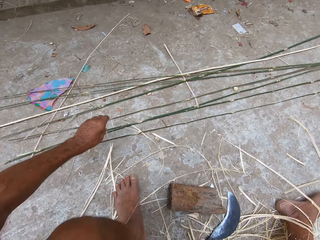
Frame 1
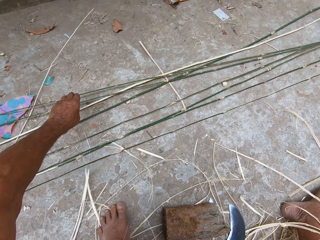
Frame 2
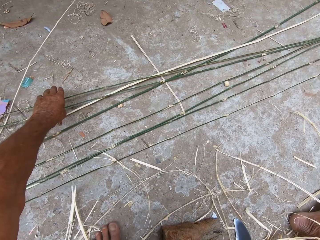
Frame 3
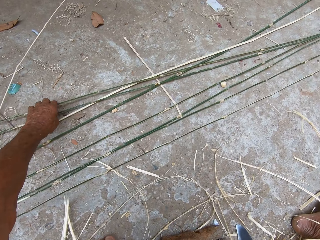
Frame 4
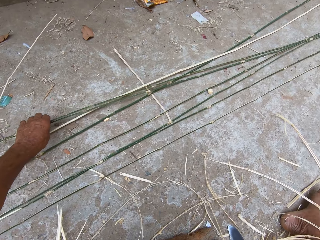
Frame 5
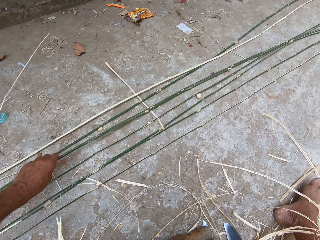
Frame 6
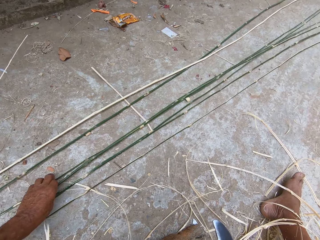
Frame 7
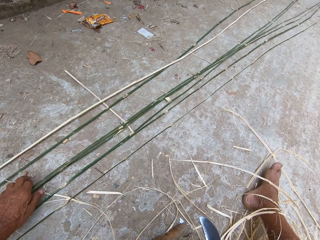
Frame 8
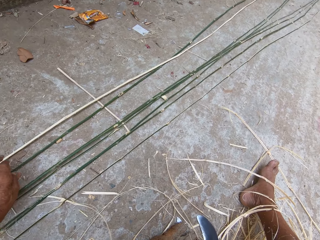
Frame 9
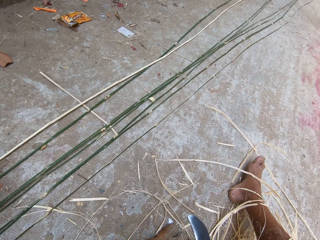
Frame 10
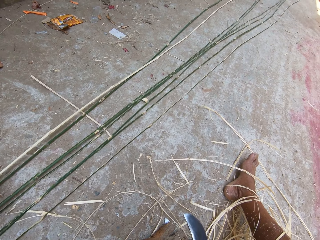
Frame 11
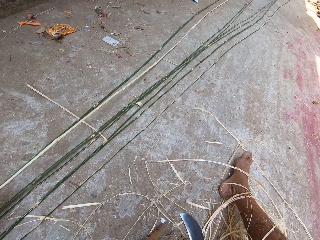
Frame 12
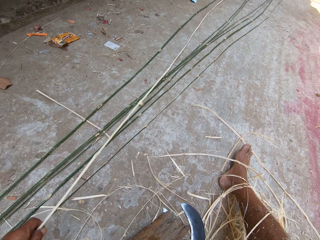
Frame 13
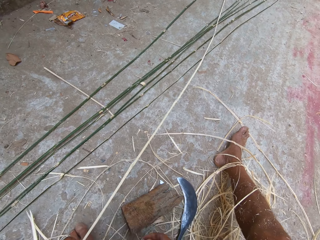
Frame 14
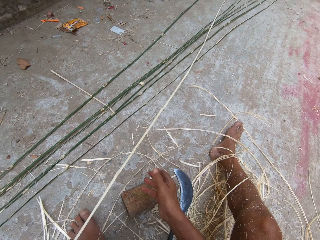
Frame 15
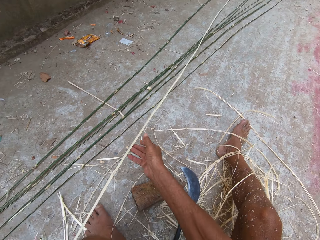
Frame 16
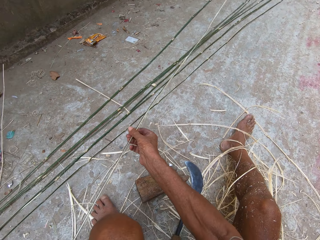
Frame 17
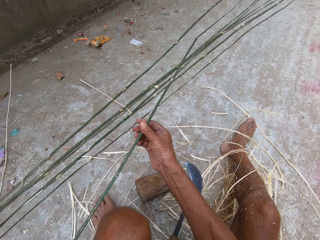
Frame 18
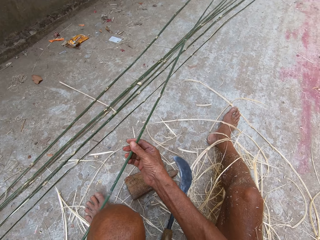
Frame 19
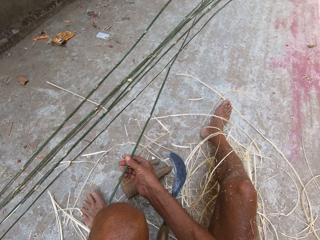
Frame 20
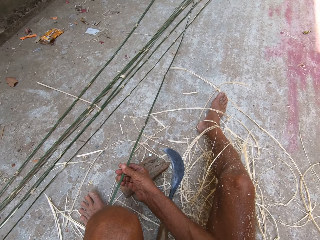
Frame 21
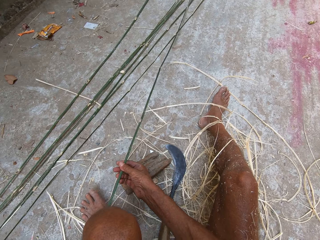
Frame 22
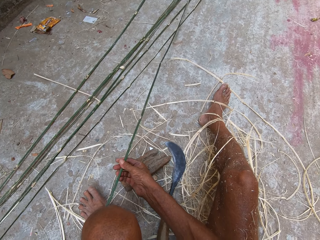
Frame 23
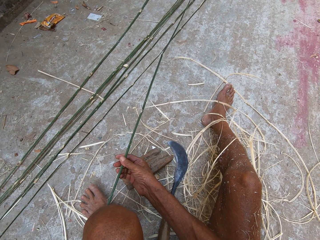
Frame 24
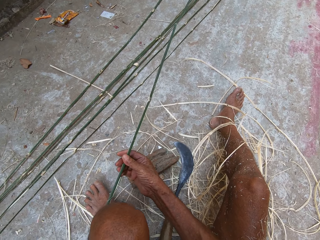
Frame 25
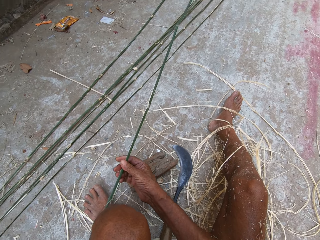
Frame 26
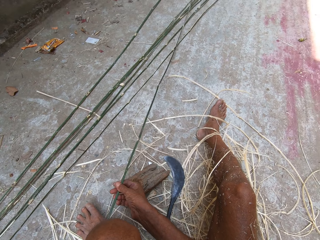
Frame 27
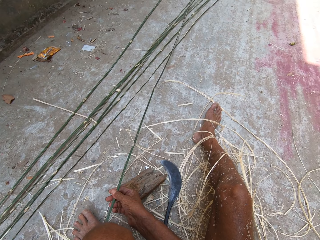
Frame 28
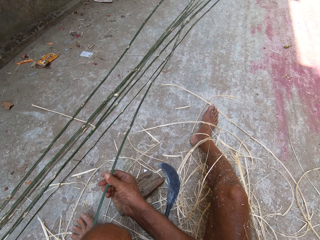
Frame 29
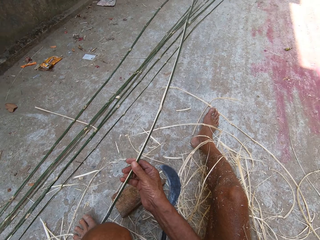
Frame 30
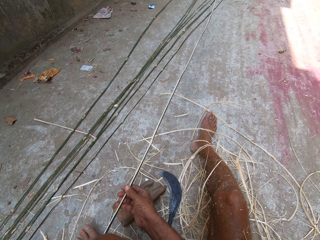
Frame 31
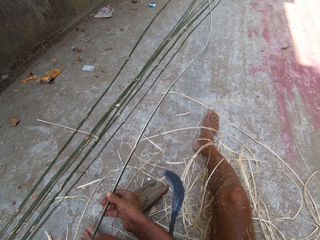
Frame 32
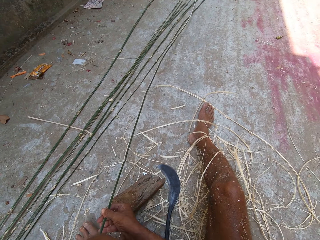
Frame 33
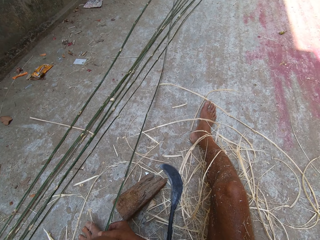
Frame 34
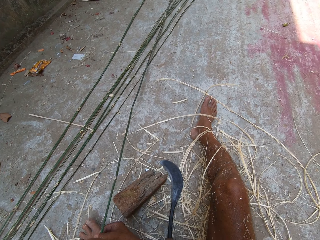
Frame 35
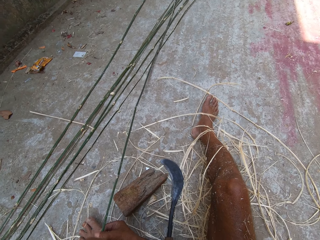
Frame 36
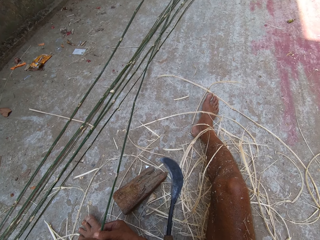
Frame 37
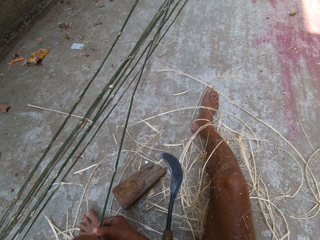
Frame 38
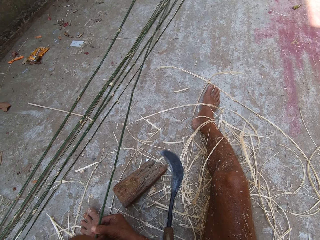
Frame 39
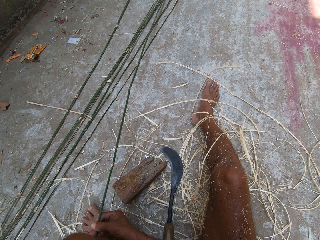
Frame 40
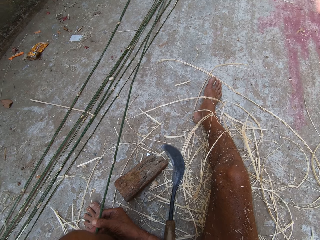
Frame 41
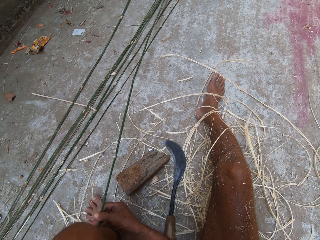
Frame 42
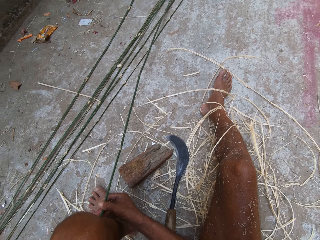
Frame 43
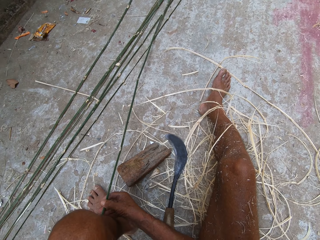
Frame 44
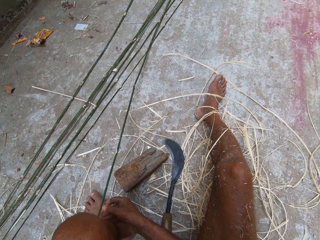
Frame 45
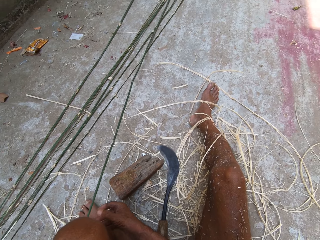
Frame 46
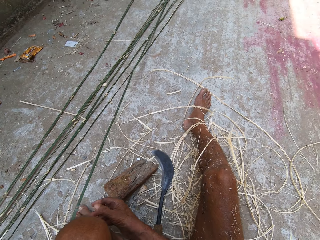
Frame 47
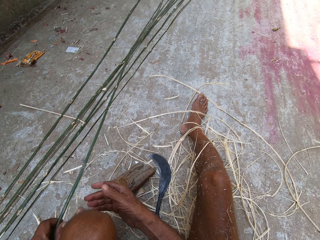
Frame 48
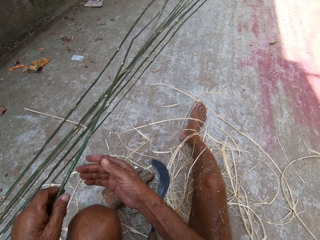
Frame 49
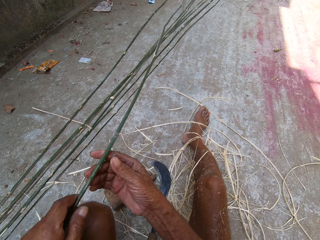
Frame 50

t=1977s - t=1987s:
The camera wearer adjusts some bamboo stick on the floor with his left hand. He picks up the bamboo stick from the floor with his left hand. He holds the bamboo stick with both hands.

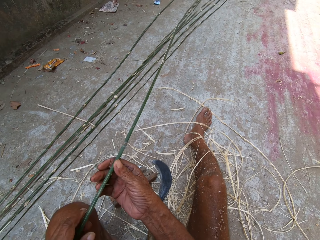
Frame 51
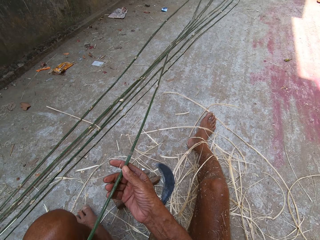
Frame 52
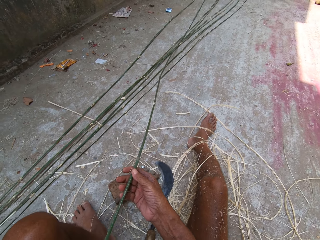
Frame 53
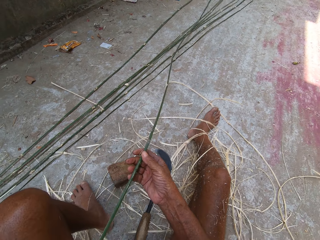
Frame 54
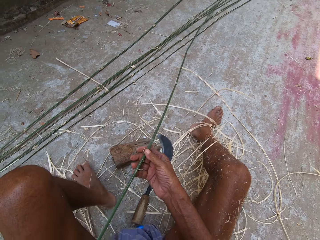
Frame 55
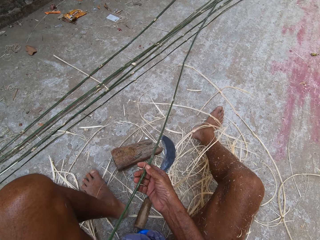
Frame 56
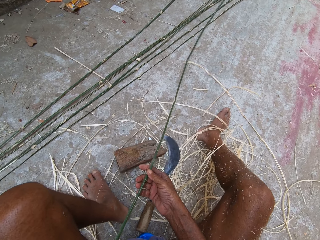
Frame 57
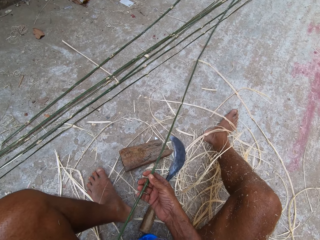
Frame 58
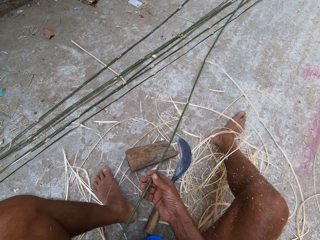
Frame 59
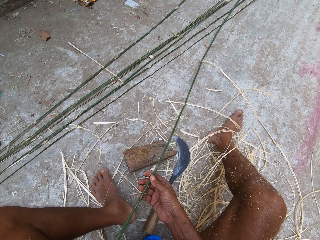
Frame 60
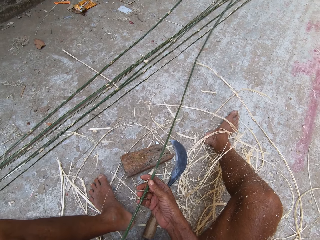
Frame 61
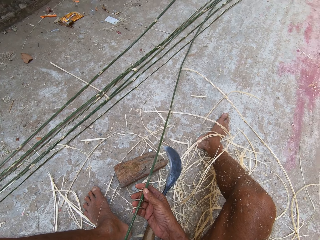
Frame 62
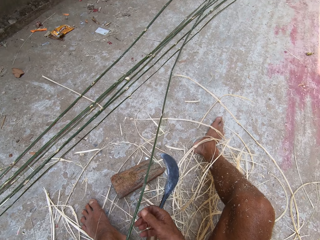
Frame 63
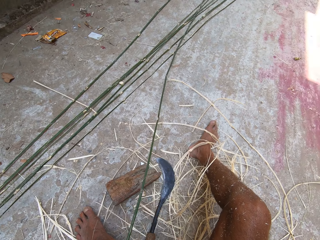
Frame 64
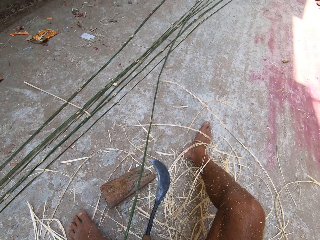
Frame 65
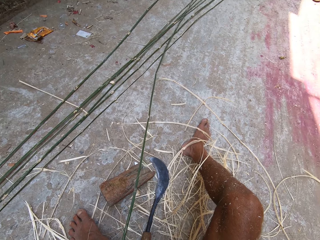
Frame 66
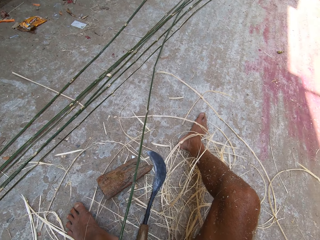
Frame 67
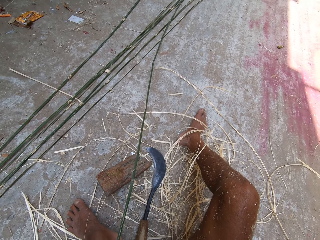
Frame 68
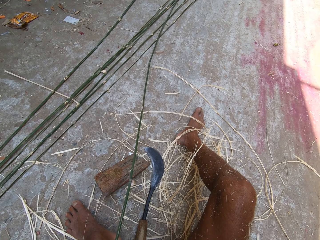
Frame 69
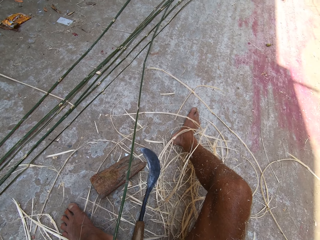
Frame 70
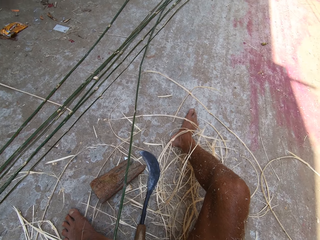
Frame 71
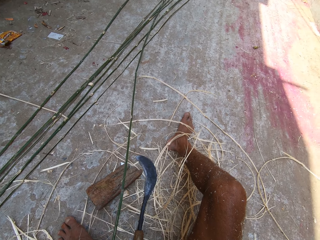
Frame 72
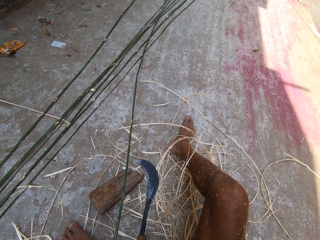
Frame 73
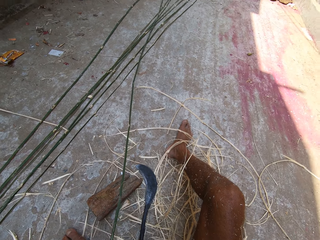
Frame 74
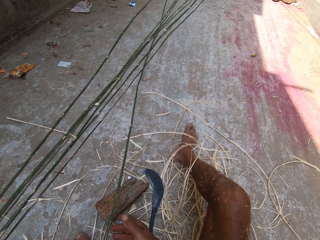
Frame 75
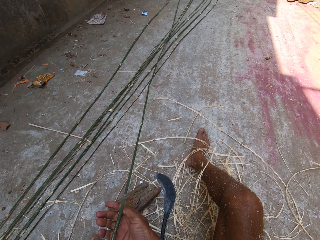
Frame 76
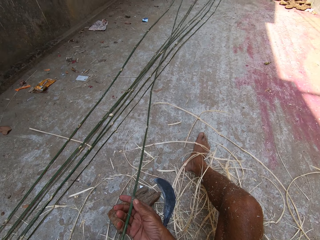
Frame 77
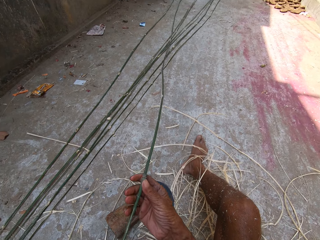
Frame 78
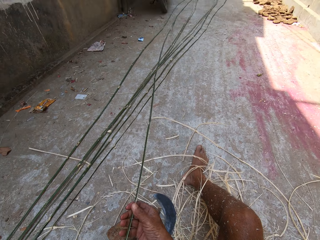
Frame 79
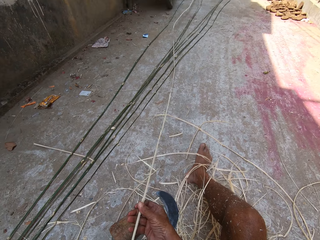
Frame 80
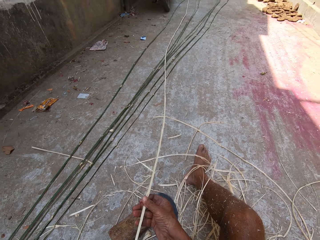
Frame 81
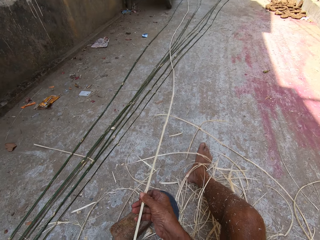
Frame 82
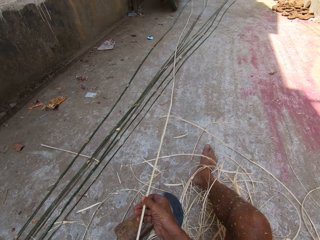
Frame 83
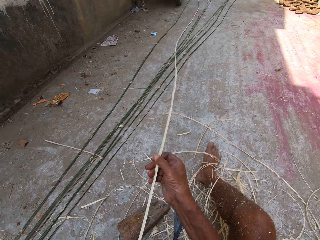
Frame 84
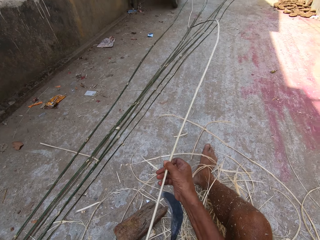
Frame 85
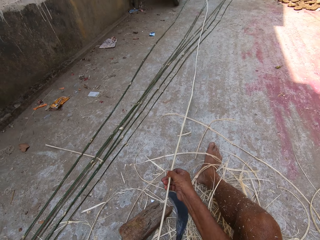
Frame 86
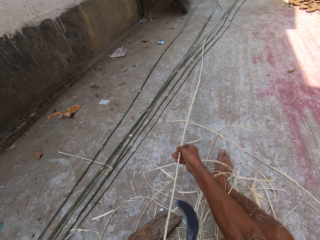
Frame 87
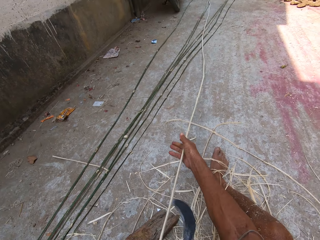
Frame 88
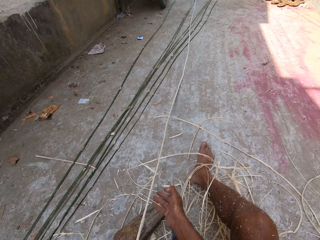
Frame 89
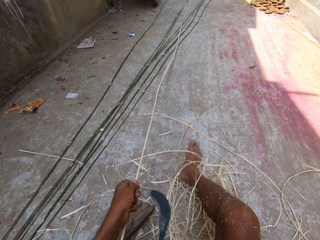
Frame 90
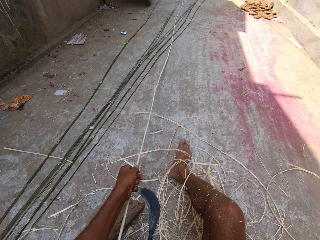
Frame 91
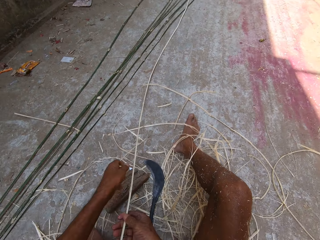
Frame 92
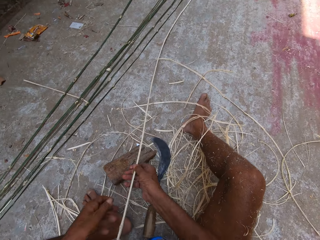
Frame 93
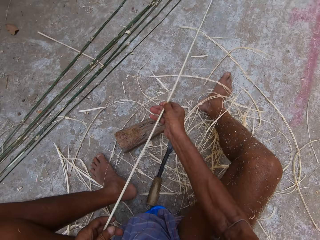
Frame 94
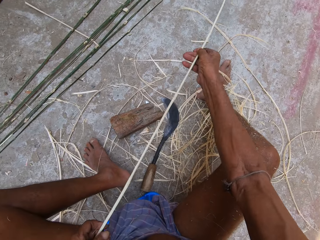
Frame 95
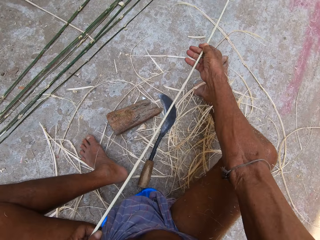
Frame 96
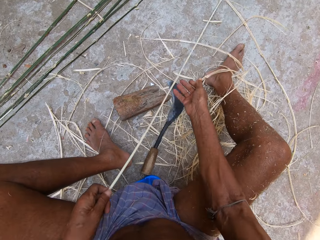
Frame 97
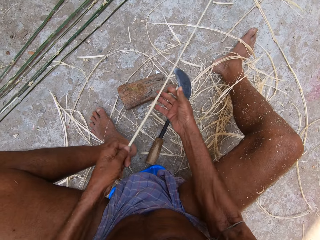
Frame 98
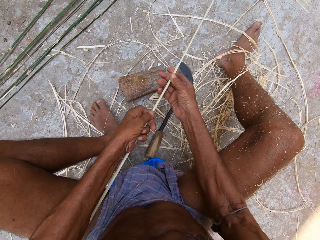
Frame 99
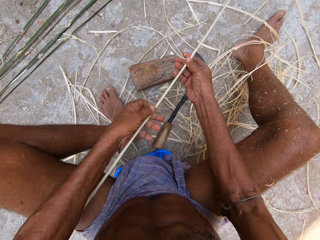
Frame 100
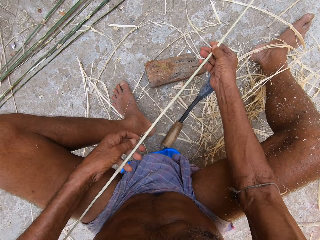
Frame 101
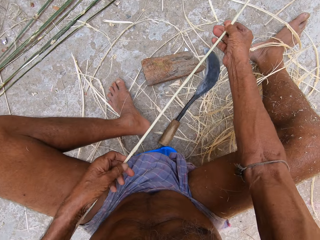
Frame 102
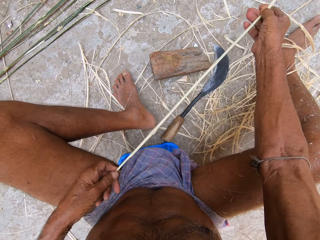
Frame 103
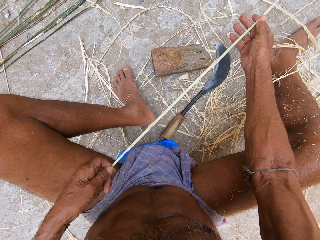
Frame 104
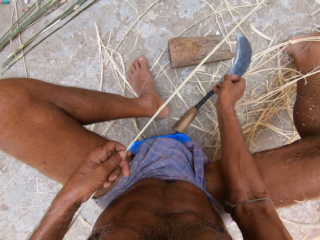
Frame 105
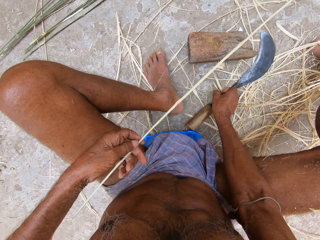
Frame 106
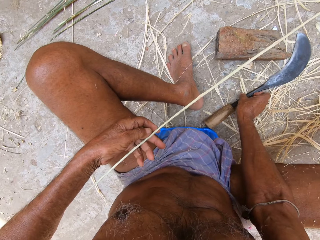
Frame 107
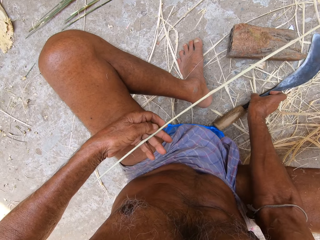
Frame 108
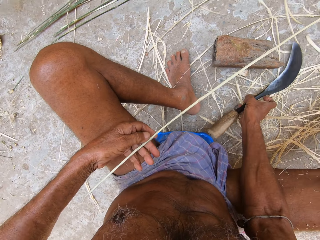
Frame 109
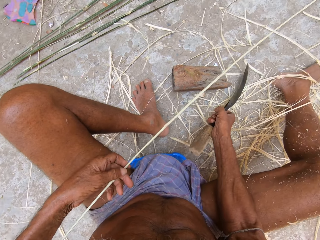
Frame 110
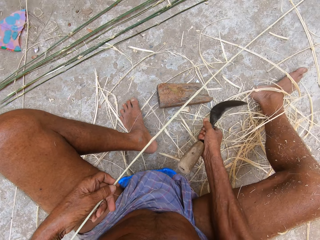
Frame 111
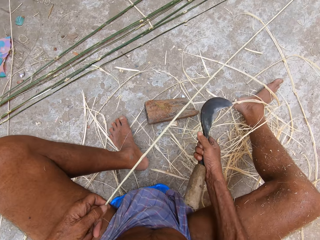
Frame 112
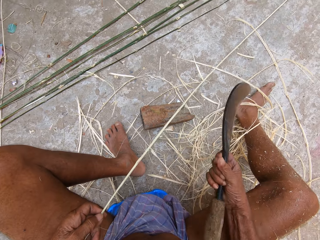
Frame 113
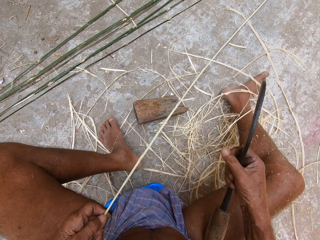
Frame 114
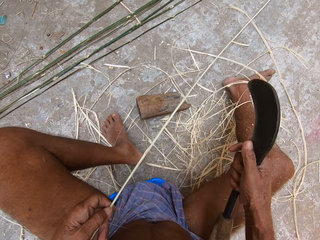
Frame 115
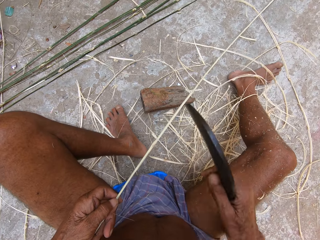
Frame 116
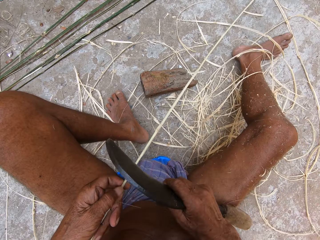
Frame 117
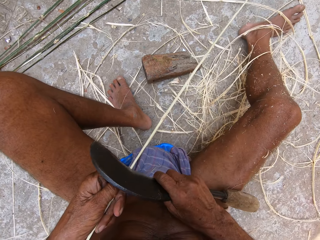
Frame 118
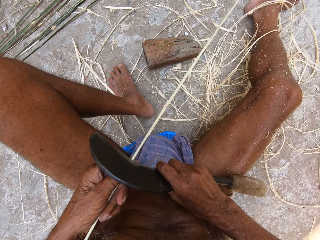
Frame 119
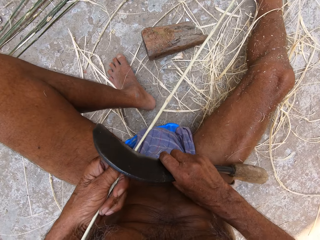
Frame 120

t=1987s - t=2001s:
The camera wearer examines the Napier grass stem or bamboo stick. He holds the bamboo stick with his left hand. He holds the bamboo stick with both hands. He moves the bamboo stick with both hands. He picks up the sickle on the floor with his right hand.
